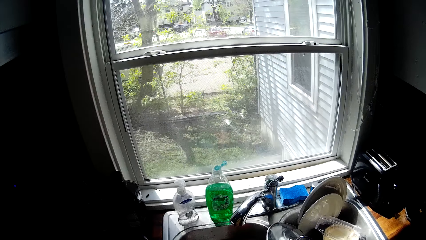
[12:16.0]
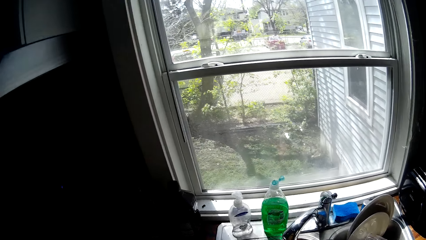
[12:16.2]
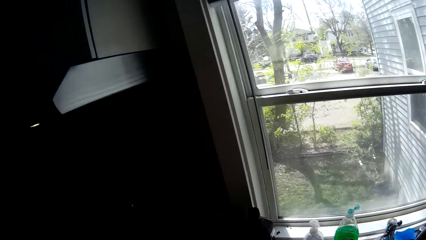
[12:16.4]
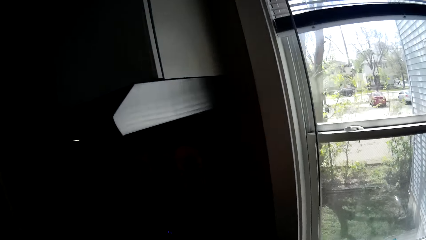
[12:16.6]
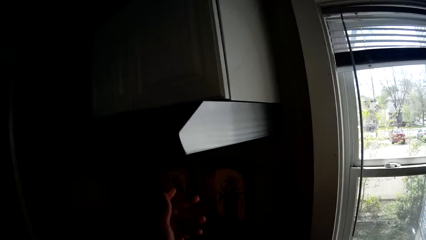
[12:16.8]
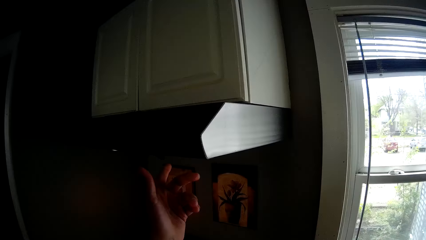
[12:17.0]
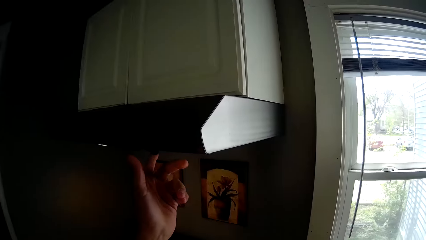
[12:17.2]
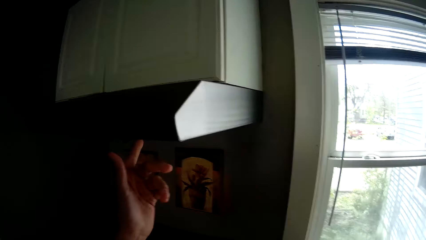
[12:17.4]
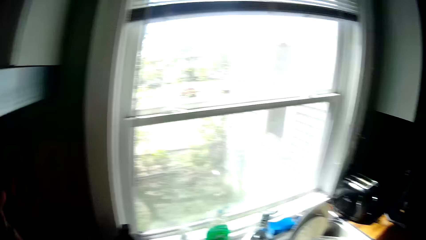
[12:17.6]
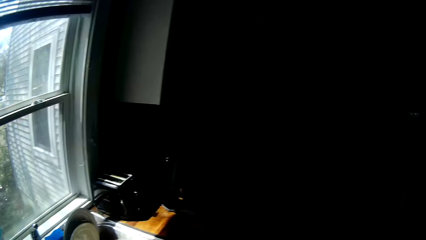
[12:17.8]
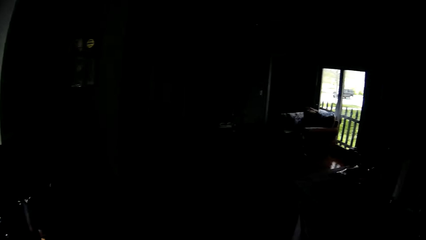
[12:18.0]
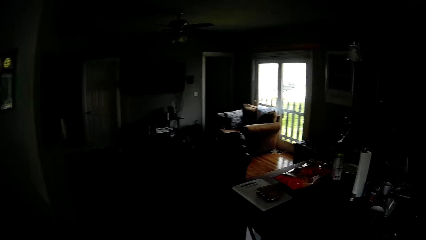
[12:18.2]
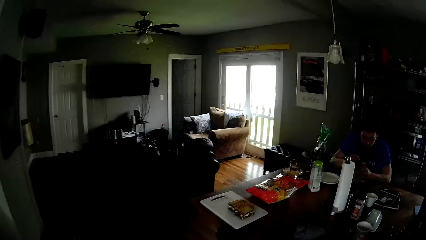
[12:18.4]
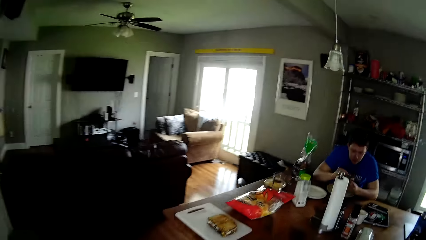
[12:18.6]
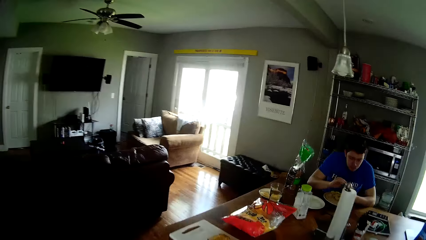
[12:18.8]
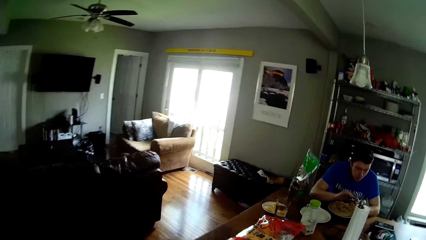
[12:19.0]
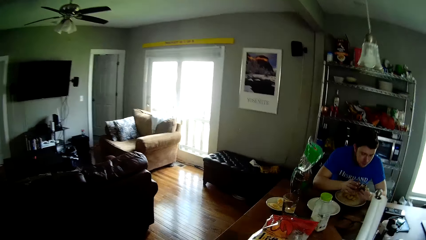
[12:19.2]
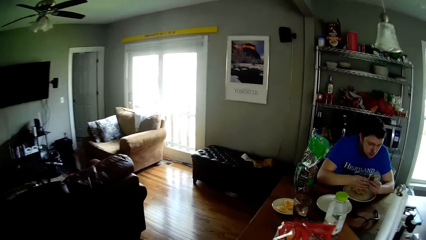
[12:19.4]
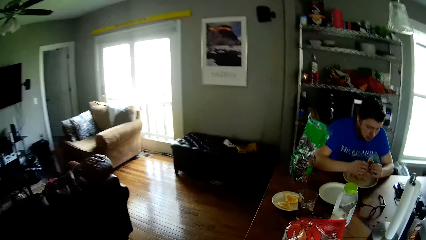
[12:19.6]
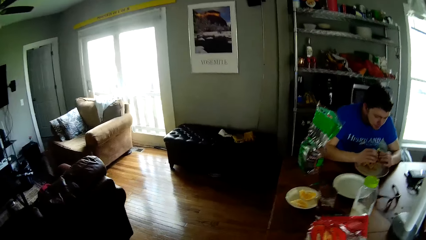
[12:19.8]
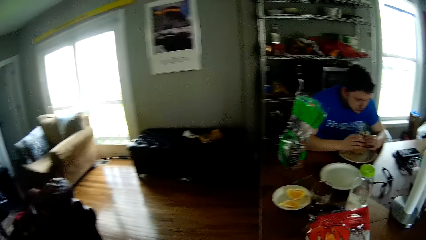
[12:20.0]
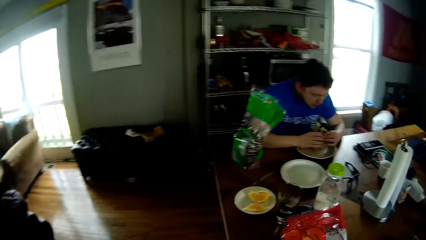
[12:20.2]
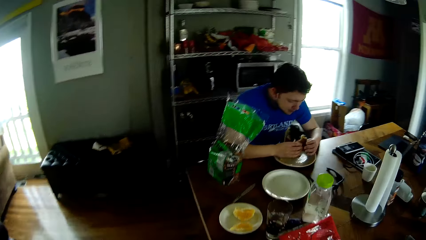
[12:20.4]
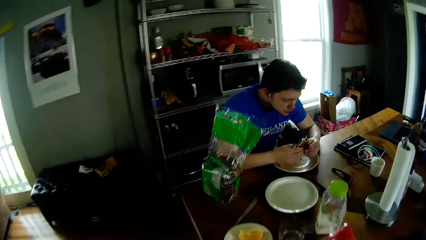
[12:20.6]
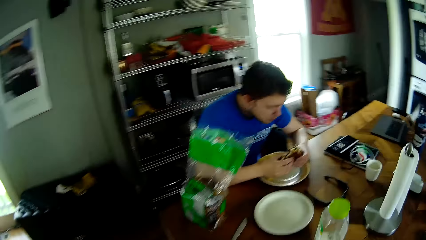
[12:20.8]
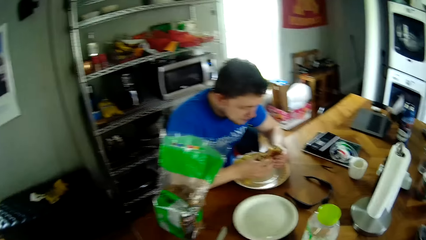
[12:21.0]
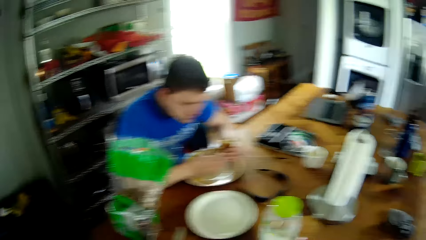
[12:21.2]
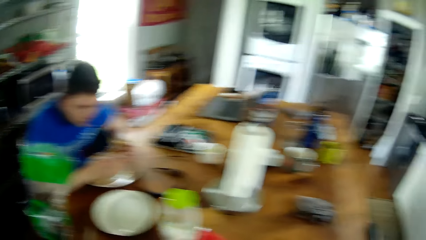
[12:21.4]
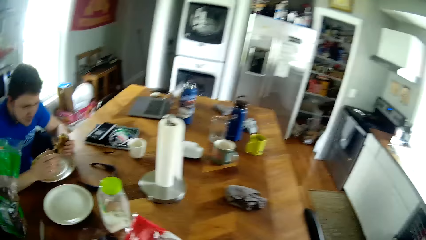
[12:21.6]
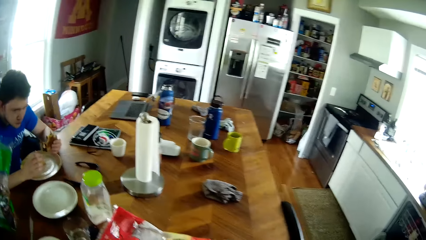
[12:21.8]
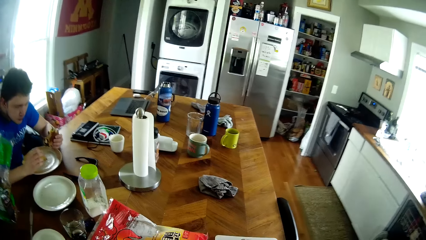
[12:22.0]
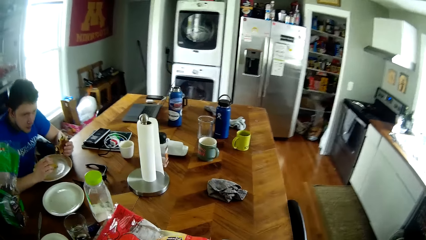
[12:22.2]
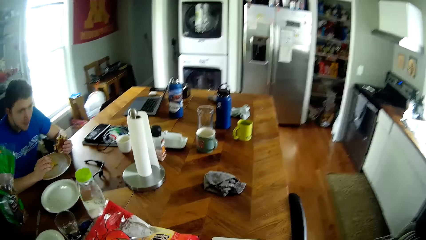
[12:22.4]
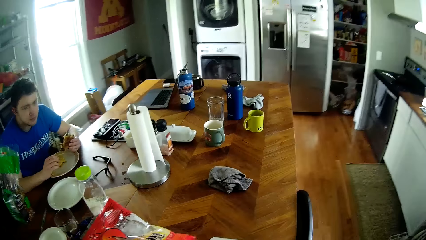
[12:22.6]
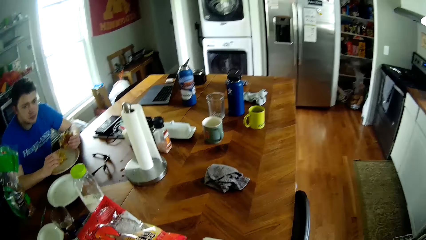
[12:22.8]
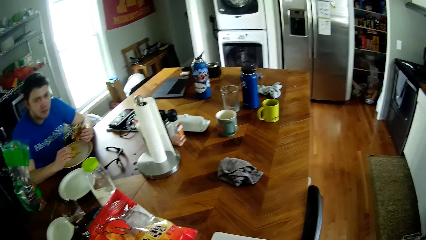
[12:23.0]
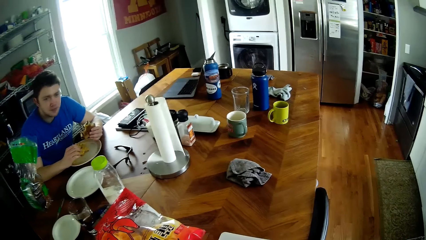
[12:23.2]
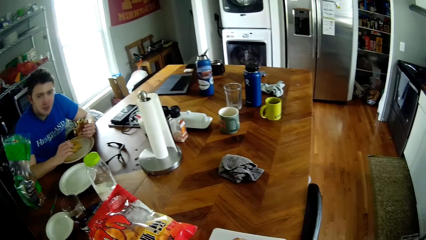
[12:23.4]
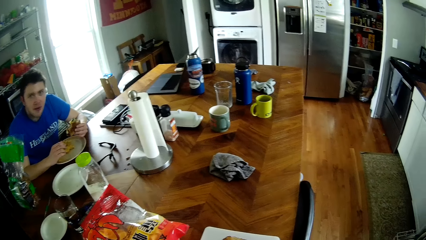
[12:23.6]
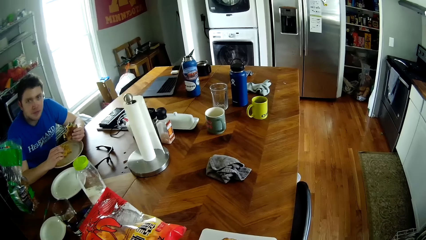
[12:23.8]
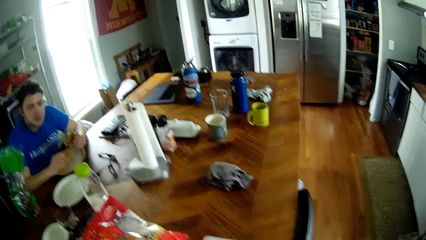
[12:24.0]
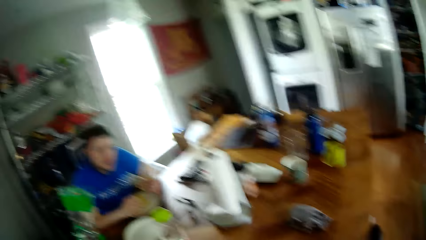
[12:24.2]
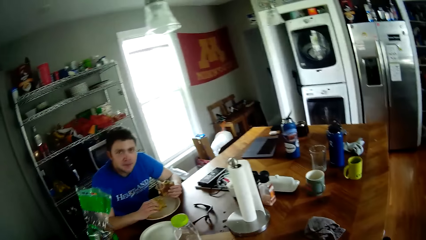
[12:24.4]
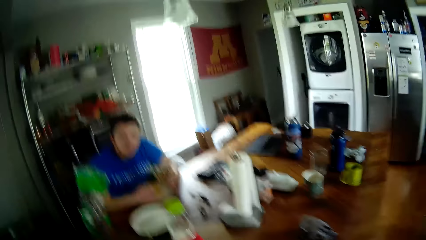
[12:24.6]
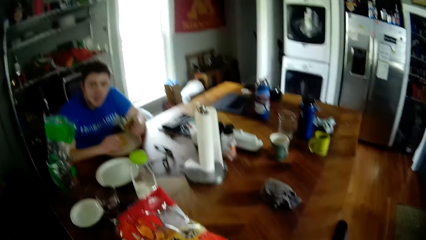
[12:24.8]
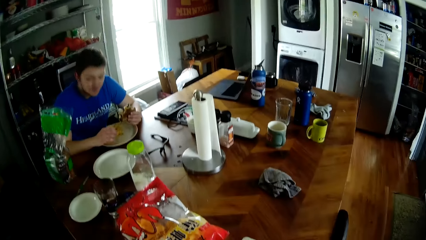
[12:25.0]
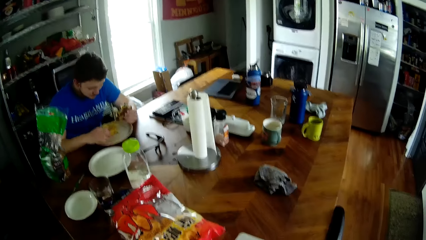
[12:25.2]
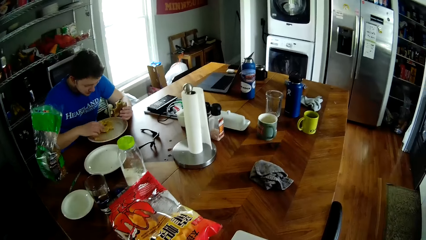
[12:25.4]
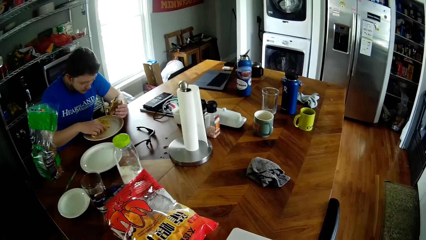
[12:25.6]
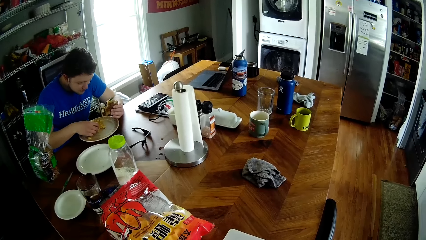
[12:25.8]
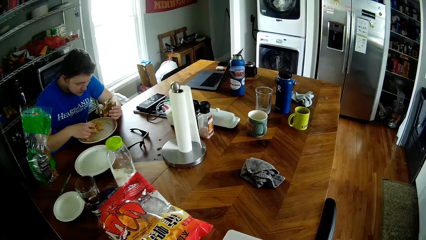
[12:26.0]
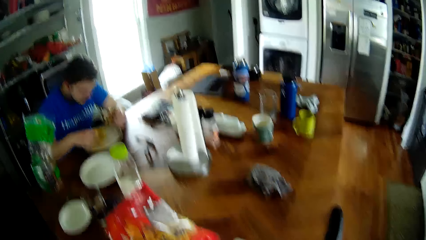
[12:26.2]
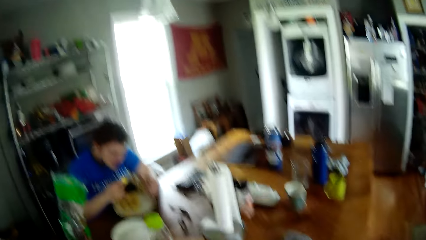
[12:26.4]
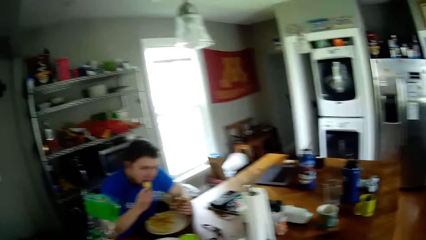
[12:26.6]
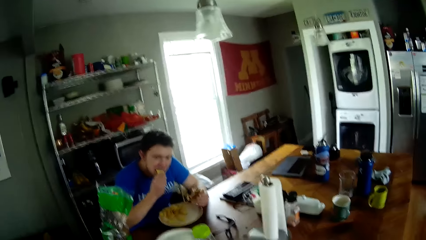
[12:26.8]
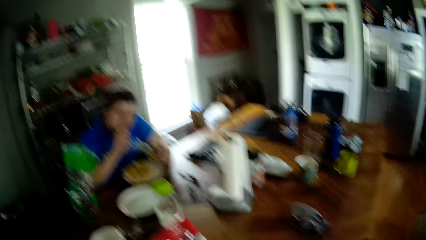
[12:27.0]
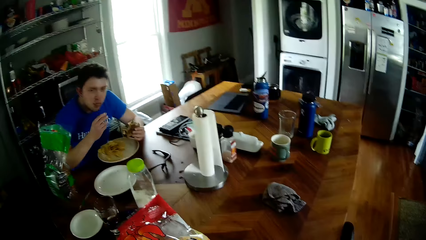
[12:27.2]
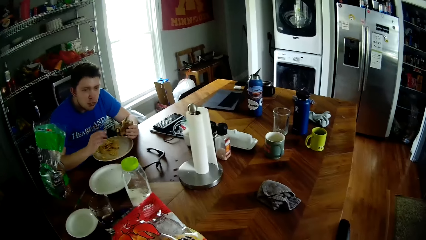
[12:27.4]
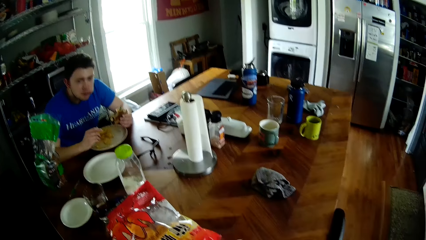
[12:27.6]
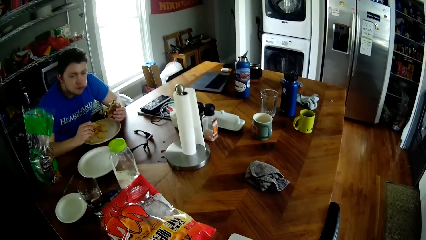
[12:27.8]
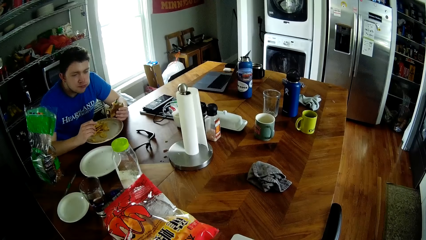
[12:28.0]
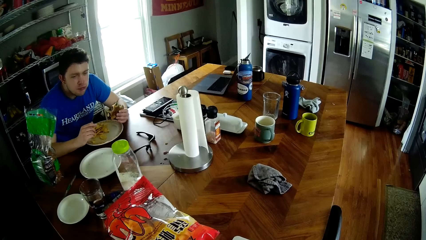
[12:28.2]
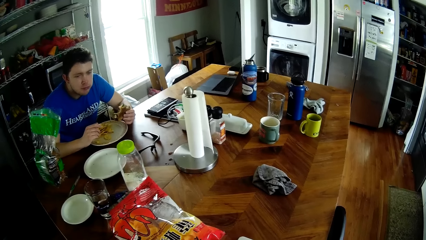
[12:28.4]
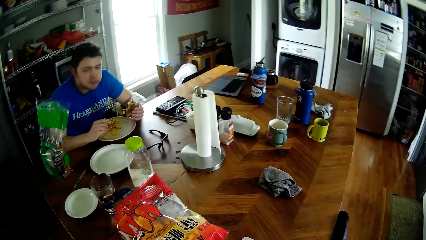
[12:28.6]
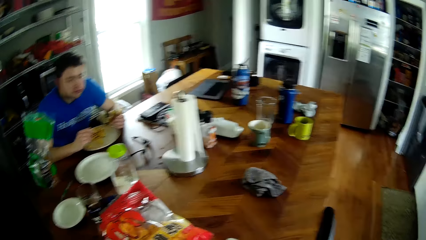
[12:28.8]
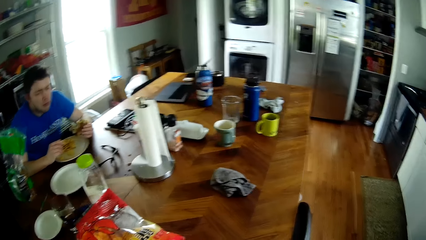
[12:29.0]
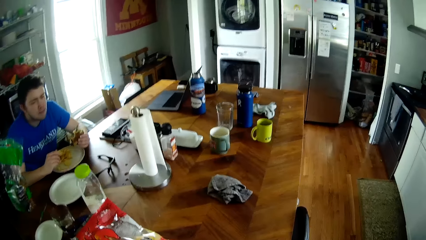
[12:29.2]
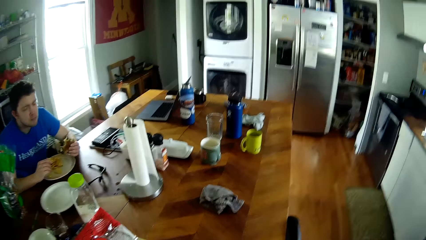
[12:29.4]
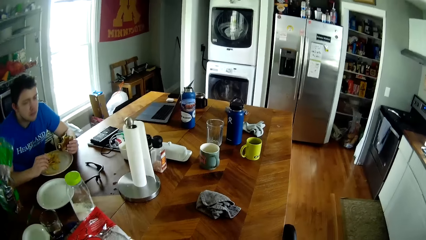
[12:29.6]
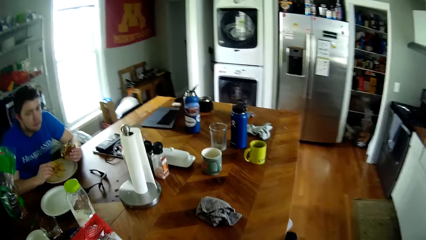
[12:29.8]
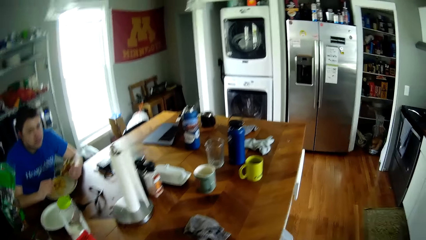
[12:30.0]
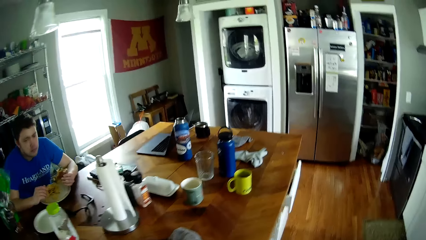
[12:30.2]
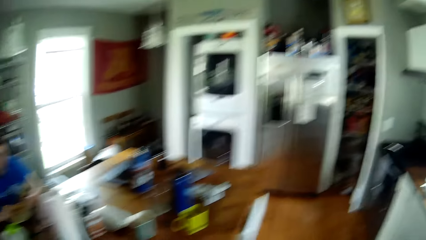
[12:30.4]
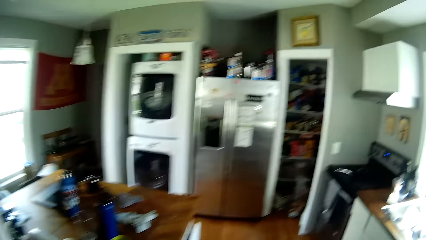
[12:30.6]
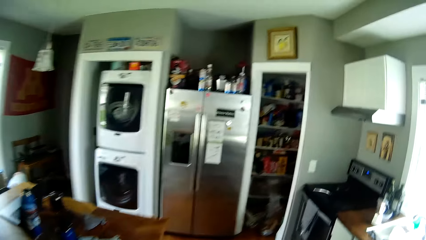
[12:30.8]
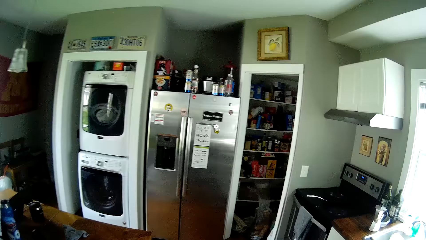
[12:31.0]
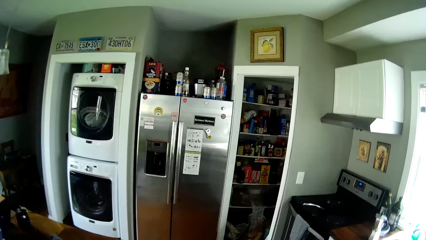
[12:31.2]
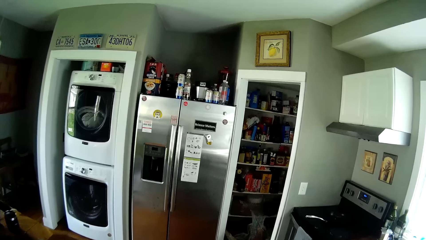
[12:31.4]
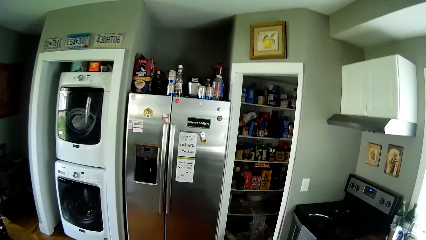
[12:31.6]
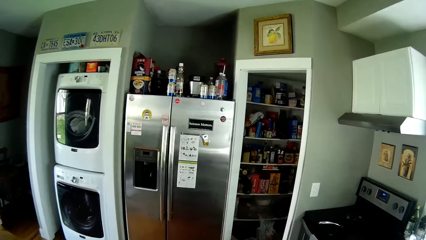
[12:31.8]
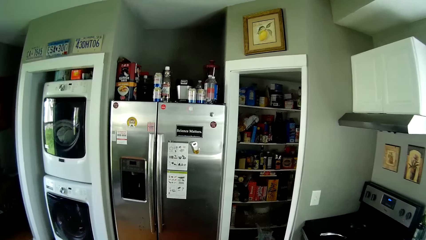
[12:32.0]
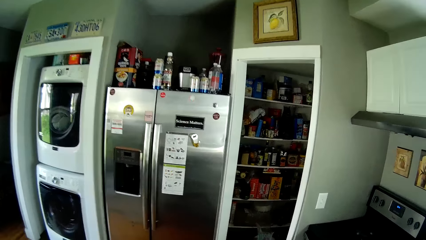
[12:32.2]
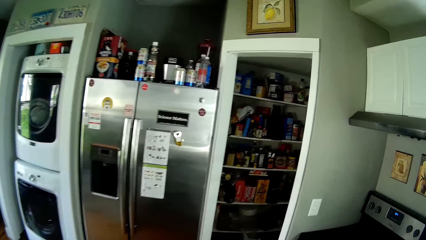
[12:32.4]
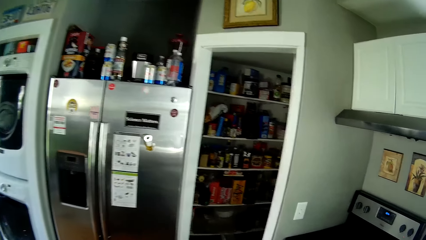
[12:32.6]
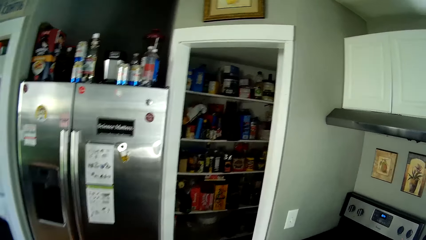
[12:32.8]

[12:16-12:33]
The camera wearer places his left hand on a gas cooker chimney. He turns off the hood filter. He walks. The man takes off his right hand from the sandwich. The man picks up a chip from a plate on the table with his right hand, eats the chip in his right hand, and takes his right hand off his mouth. The camera wearer walks.
